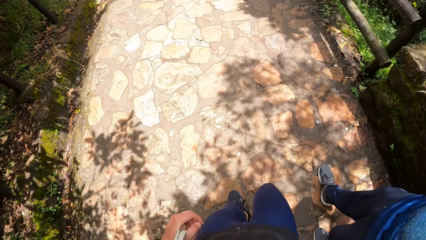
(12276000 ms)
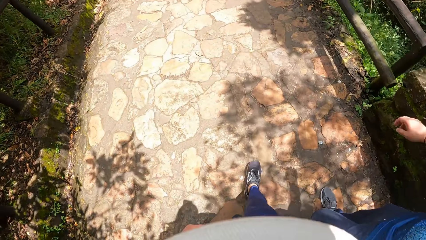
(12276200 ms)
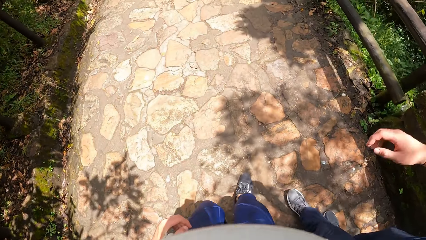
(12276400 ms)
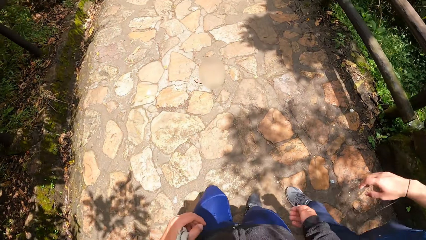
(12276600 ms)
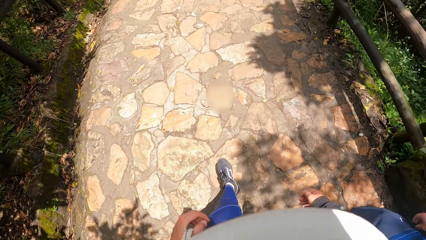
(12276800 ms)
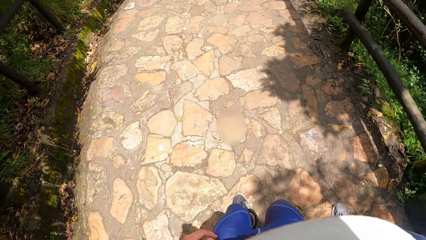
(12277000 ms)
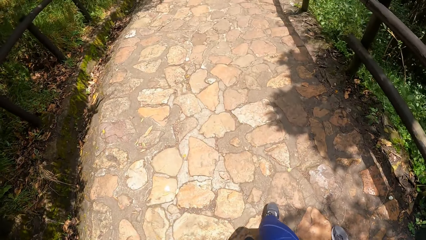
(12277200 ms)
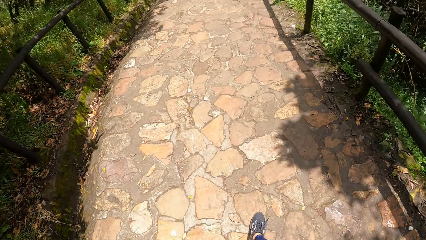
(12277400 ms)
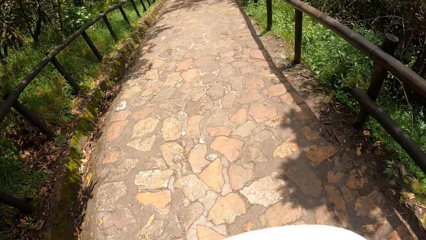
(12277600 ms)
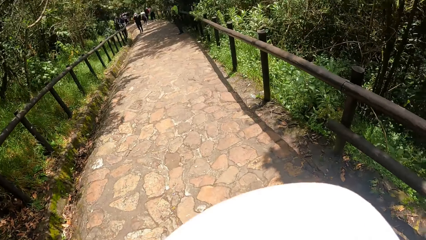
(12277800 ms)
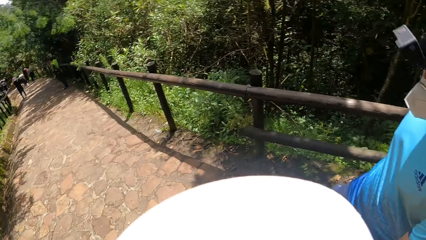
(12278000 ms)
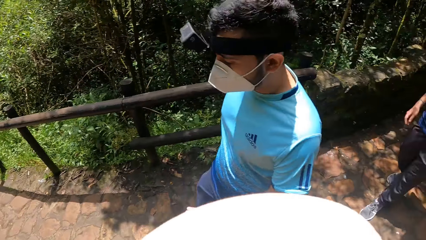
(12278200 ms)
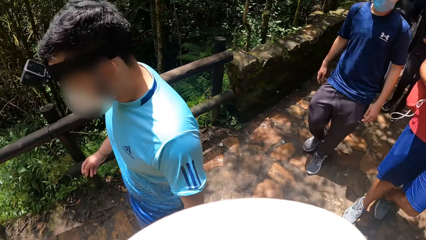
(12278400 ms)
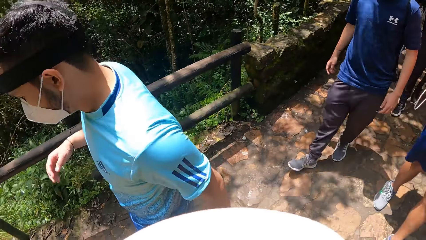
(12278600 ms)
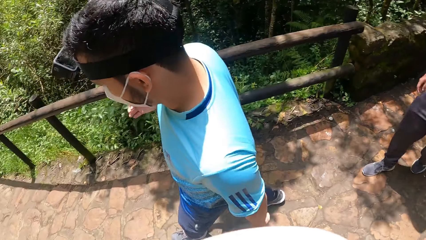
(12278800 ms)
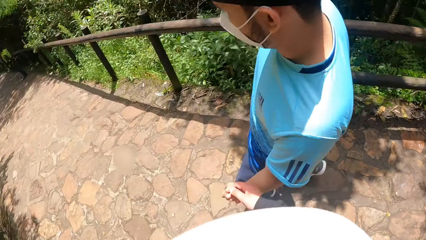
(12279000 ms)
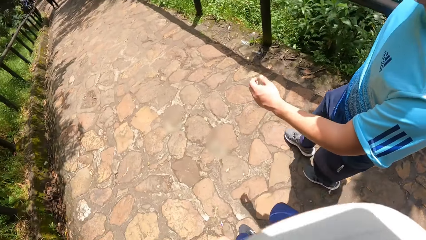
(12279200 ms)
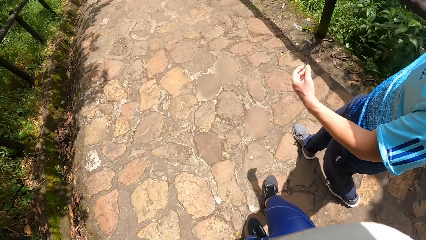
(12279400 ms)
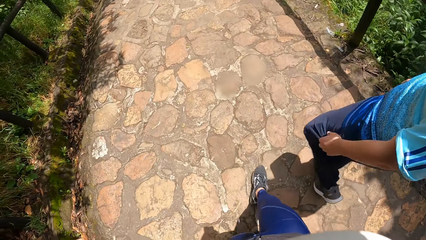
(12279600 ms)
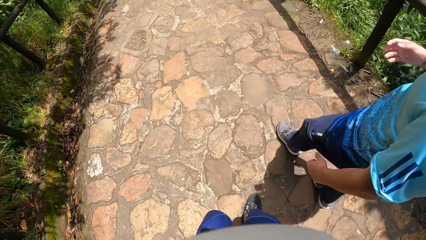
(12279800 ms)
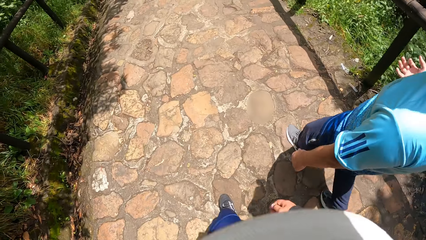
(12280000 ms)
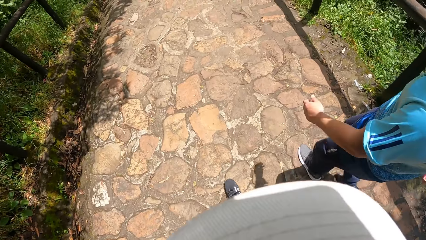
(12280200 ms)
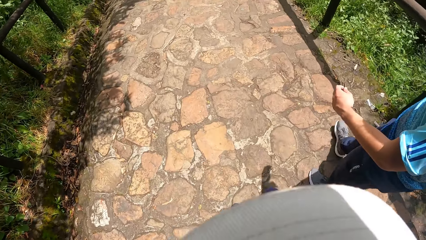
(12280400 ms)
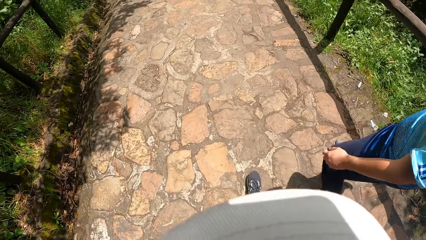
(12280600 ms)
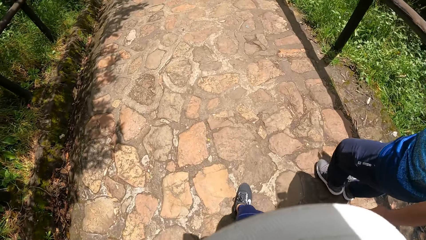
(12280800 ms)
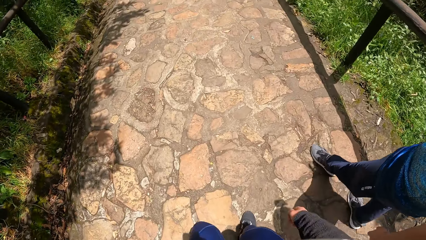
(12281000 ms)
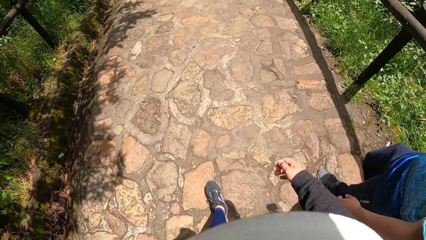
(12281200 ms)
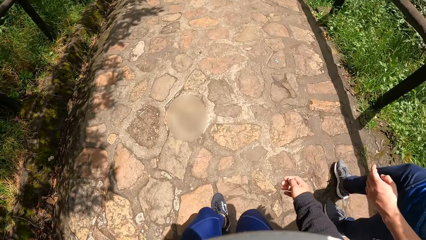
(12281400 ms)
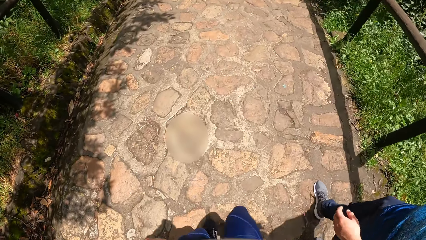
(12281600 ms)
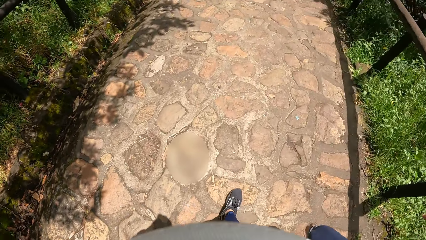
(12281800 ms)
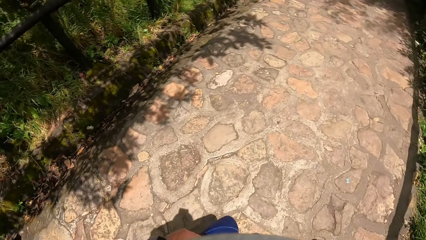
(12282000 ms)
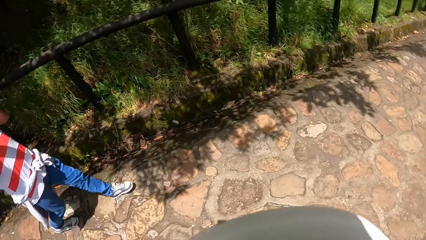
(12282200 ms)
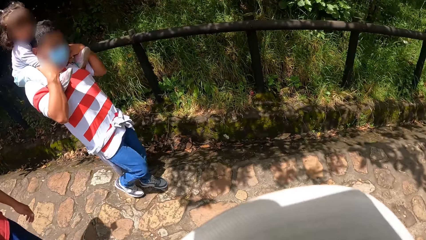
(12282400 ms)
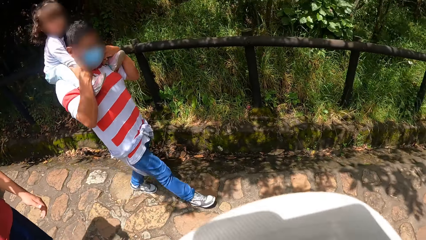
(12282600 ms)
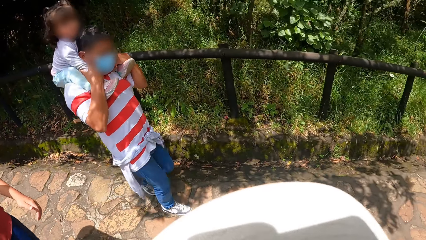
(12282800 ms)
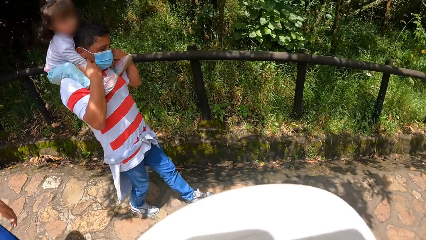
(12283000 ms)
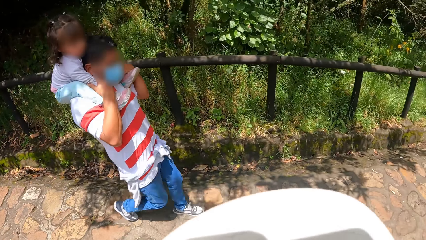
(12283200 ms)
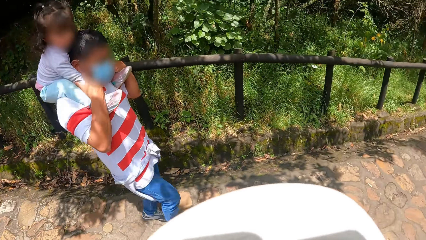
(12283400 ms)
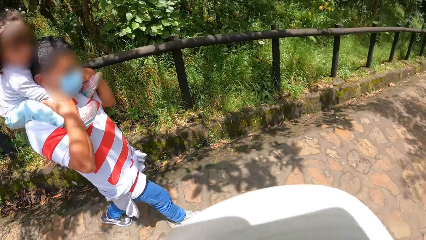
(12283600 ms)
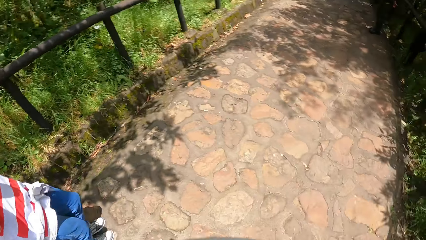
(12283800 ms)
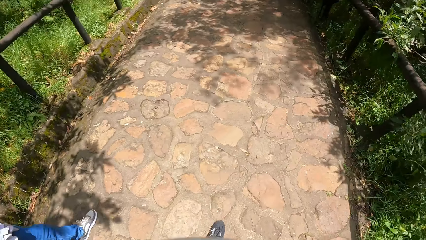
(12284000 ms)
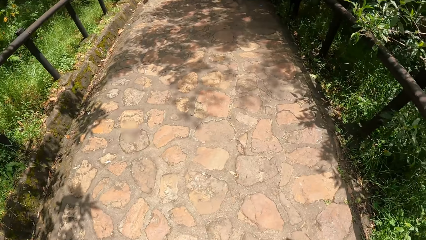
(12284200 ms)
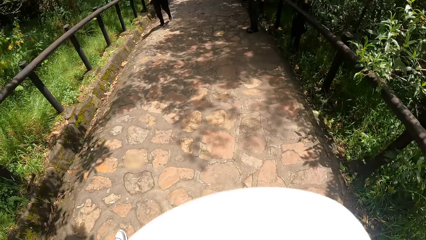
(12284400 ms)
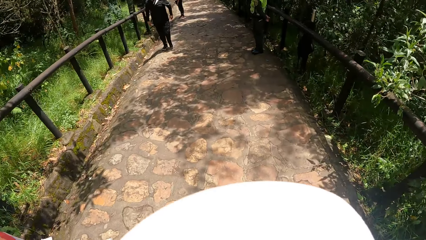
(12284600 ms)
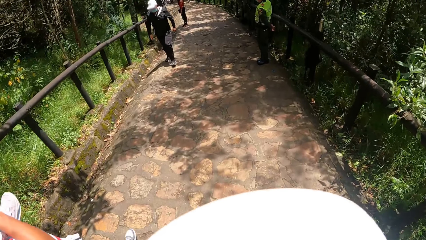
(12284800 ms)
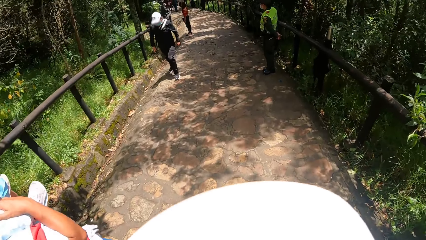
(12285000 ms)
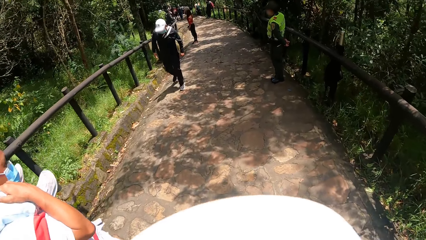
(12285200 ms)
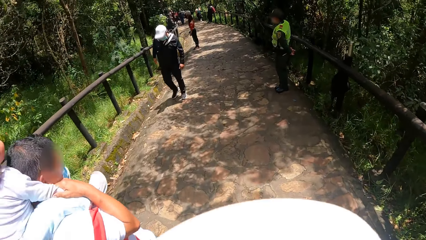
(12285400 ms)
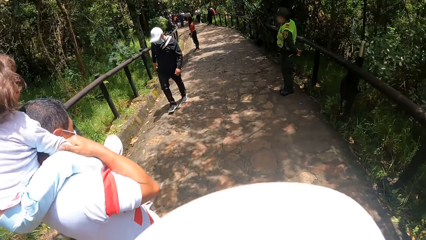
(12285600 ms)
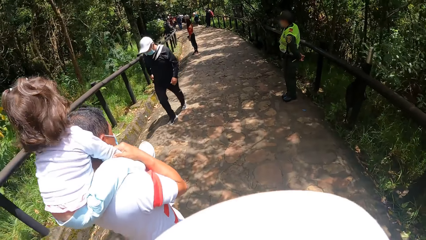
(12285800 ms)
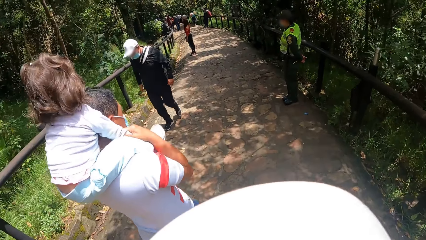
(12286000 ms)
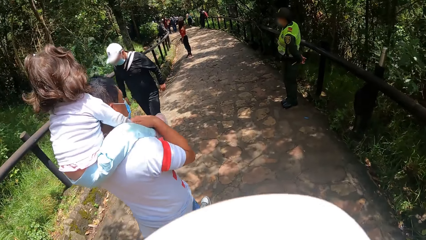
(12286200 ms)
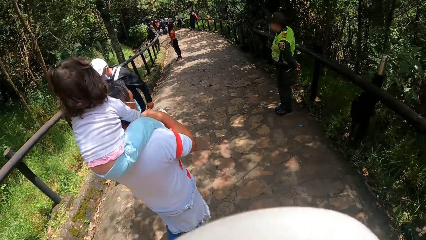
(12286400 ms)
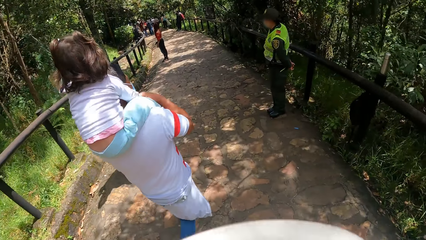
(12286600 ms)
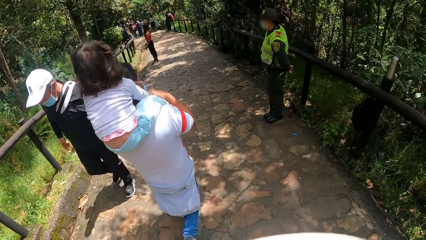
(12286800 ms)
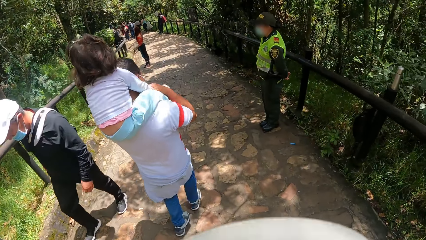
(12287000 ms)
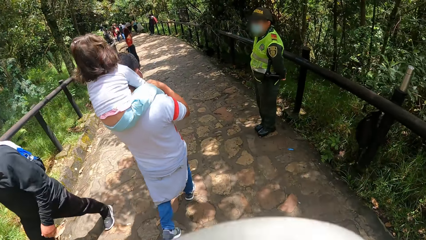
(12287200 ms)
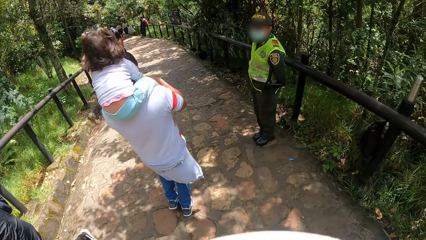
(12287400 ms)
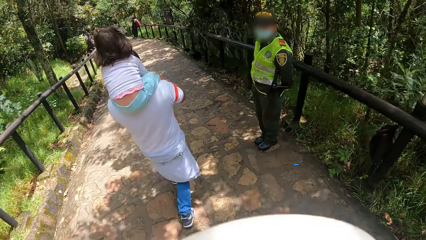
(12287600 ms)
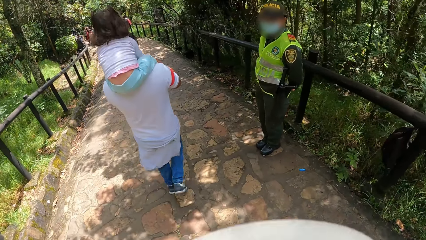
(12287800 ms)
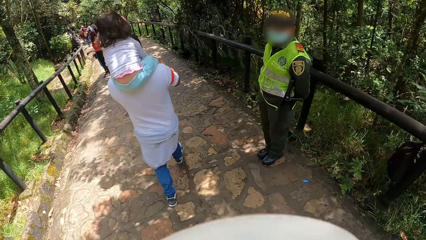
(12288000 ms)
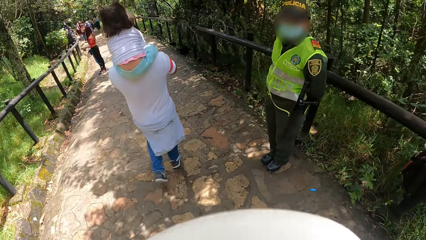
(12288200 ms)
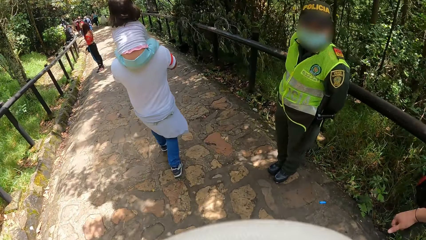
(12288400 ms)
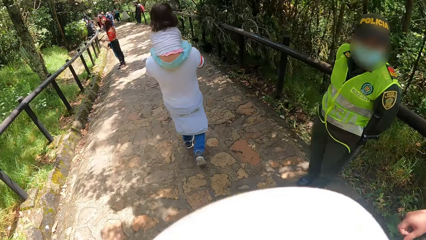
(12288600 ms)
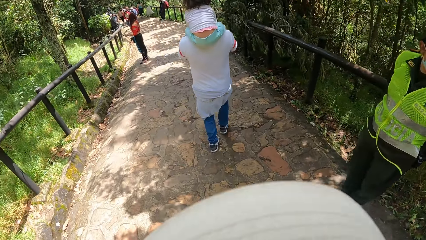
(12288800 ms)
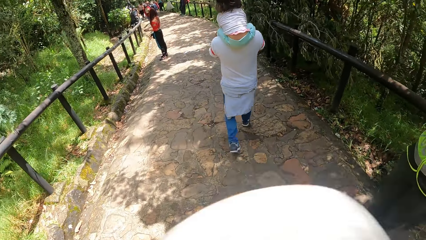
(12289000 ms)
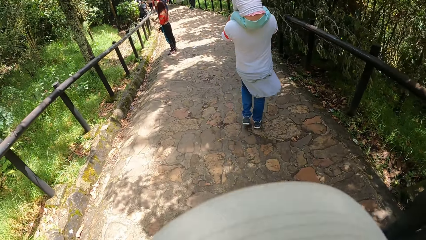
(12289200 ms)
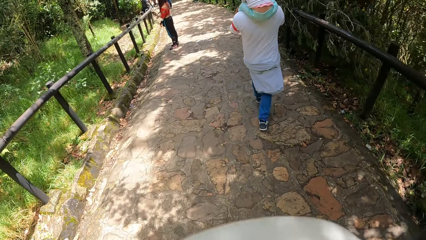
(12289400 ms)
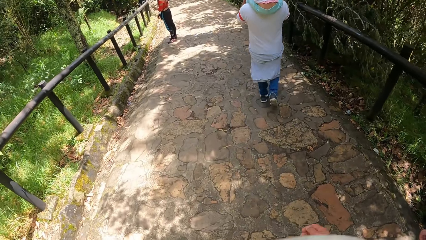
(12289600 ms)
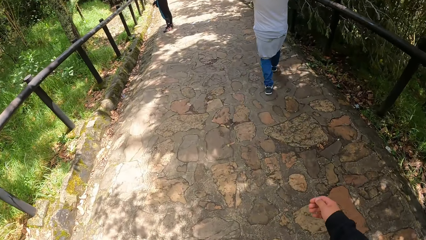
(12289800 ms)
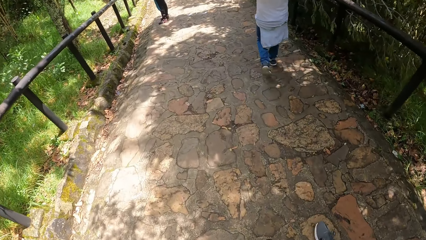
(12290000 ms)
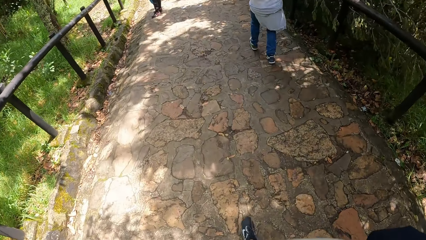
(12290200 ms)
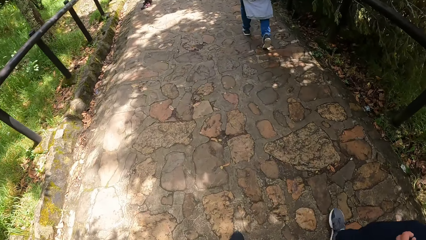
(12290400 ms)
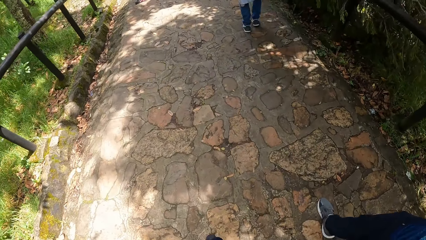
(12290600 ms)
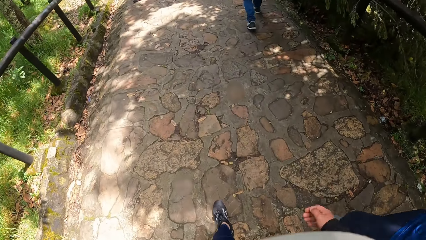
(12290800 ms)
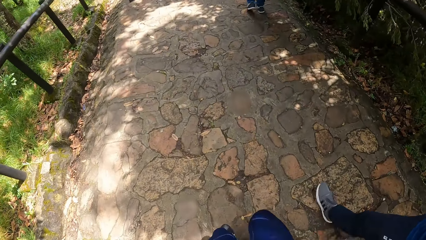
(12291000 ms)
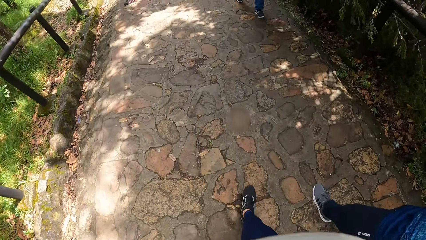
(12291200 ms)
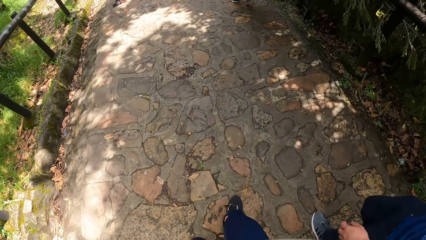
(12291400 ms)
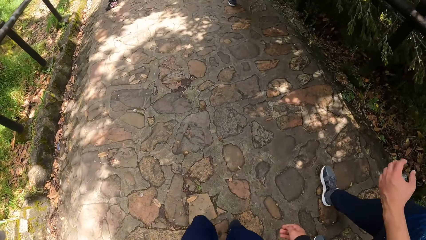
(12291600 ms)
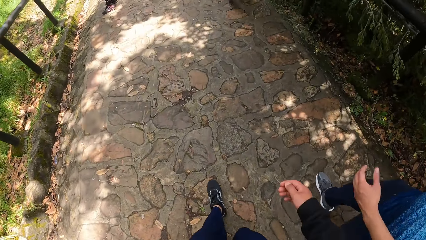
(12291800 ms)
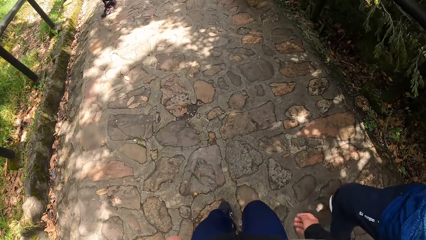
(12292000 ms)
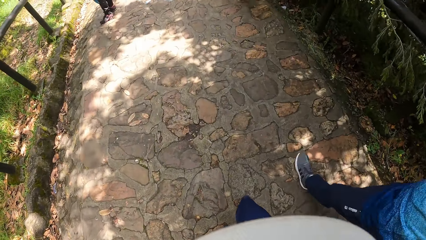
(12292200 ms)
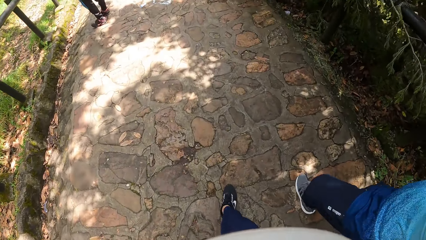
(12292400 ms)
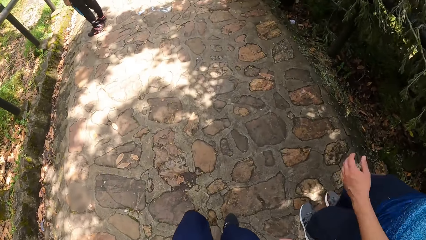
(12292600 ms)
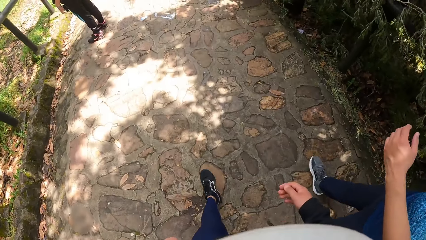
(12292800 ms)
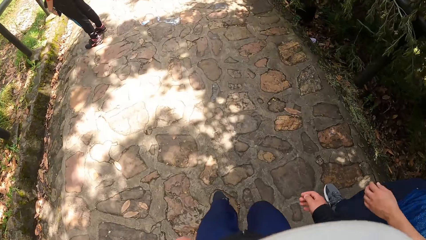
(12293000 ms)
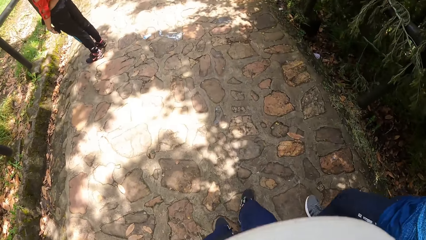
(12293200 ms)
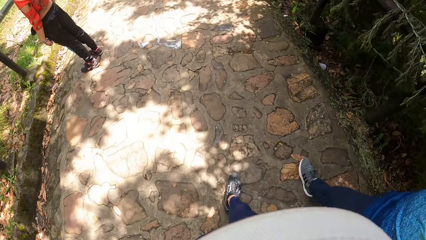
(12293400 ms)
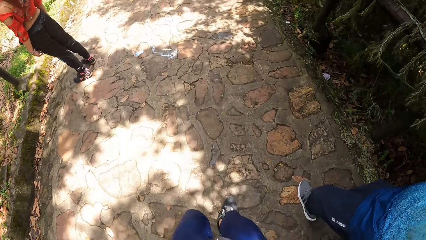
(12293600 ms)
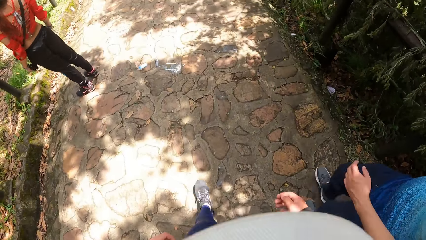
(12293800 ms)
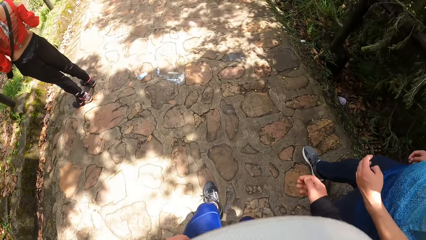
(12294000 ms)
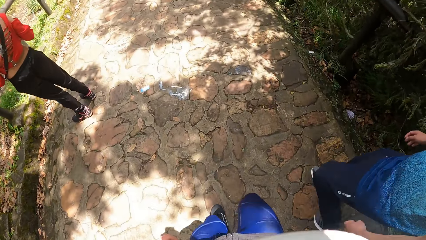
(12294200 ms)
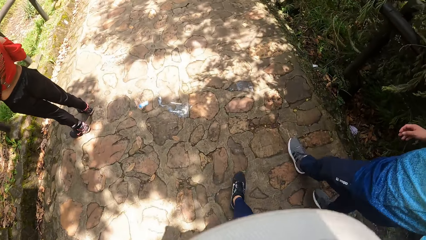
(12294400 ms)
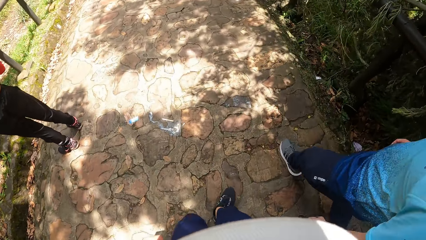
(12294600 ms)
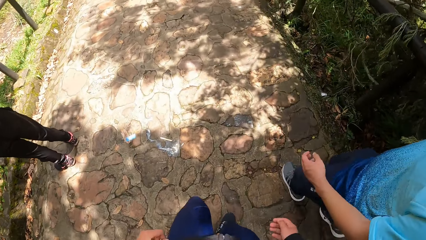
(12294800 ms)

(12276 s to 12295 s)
The camera wearer looks back at the man. Another man carries a baby on his shoulder. The camera wearer looks at the other man. They walk down the pathway on the hill with a third man.
